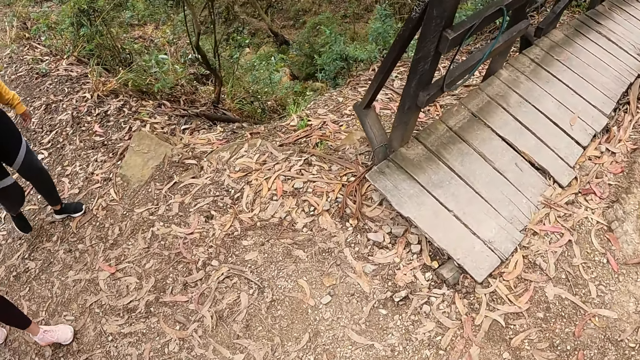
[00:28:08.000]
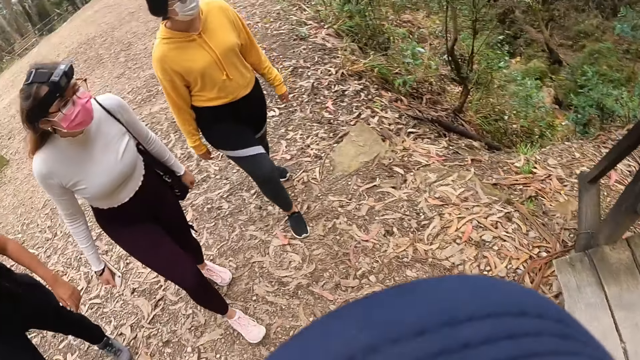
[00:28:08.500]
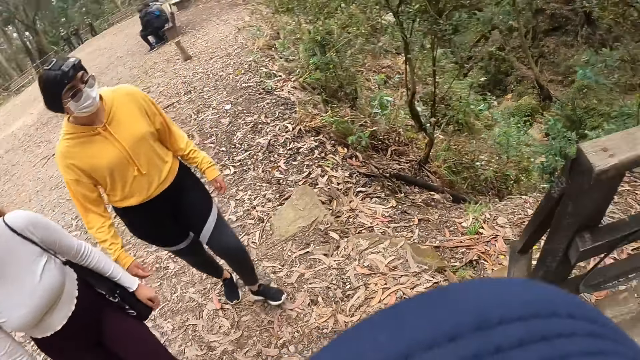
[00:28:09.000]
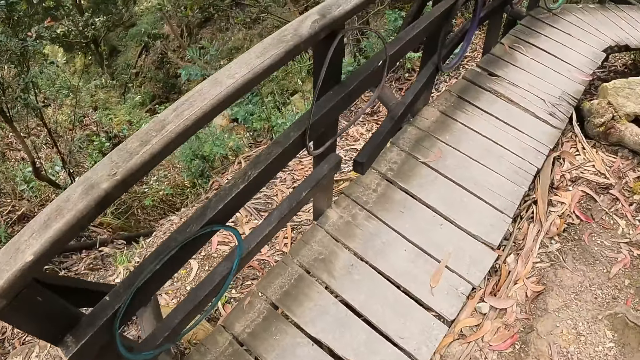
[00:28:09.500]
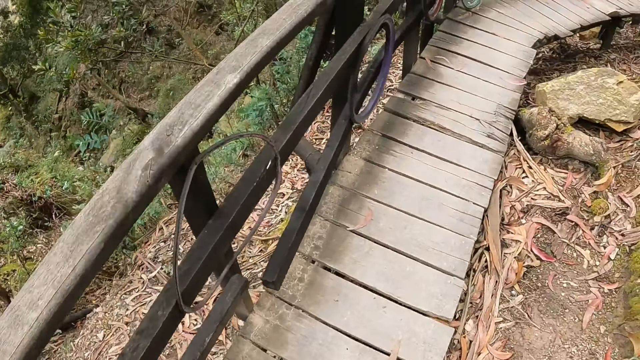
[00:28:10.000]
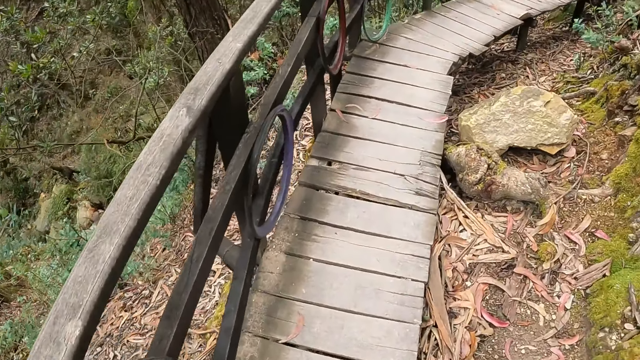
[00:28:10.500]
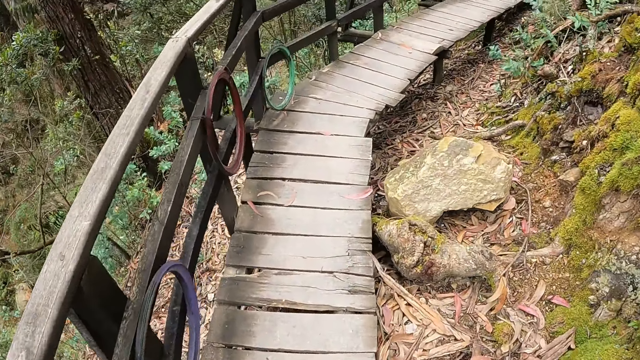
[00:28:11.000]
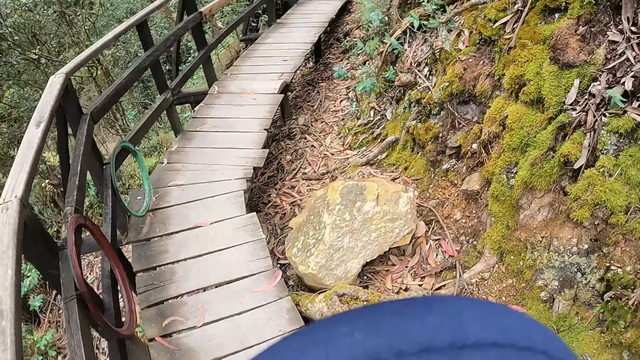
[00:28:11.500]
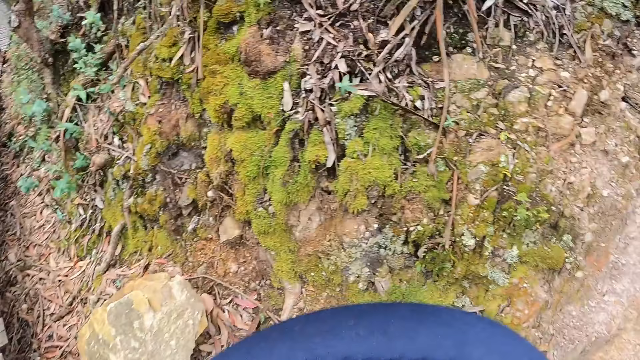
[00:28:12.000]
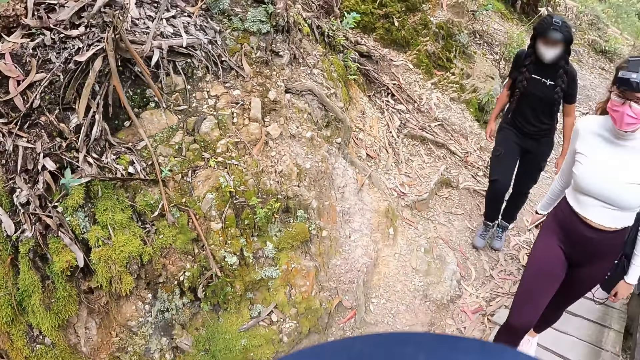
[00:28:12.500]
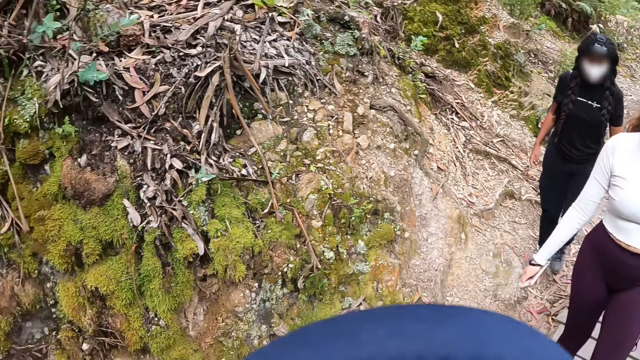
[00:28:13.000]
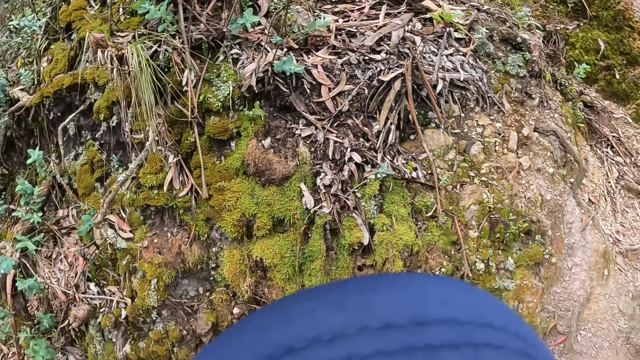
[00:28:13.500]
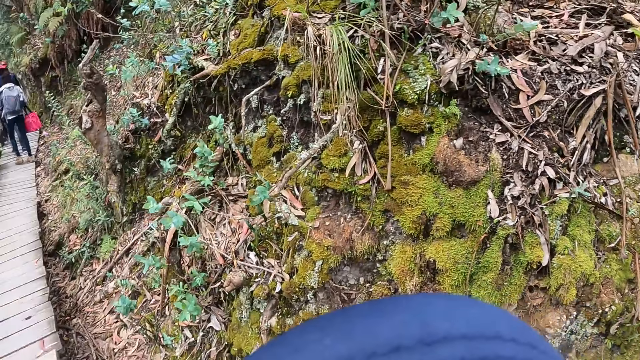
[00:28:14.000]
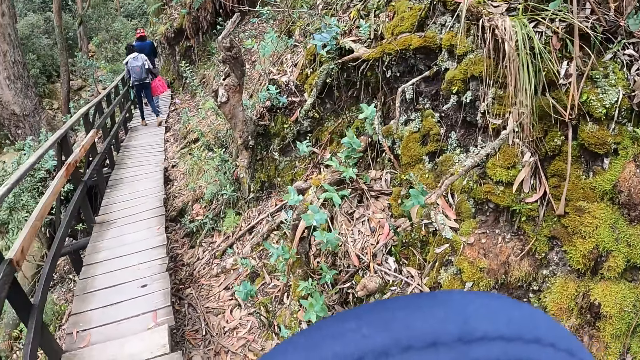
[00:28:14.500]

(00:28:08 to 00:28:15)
The camera wearer walks on a bridge with the group of people.

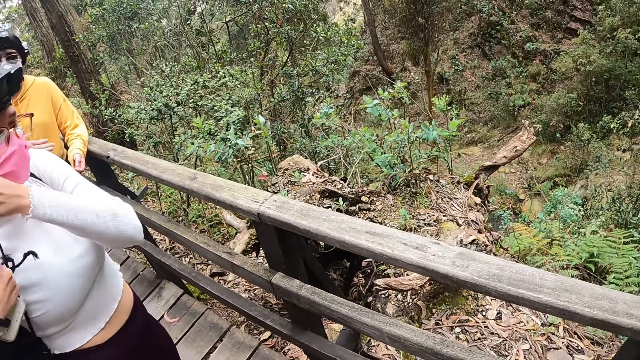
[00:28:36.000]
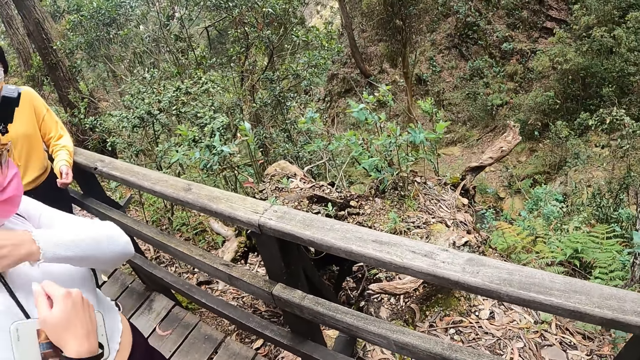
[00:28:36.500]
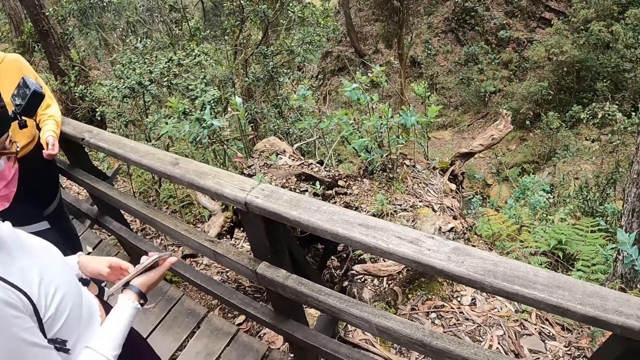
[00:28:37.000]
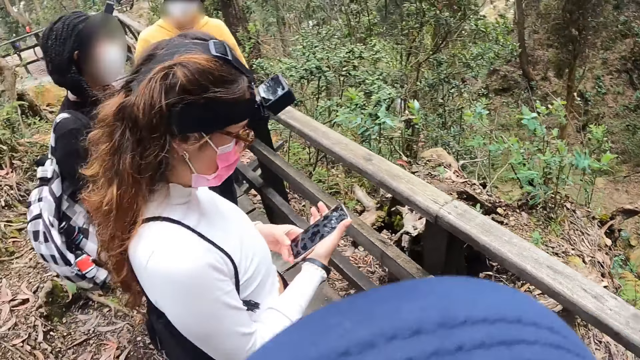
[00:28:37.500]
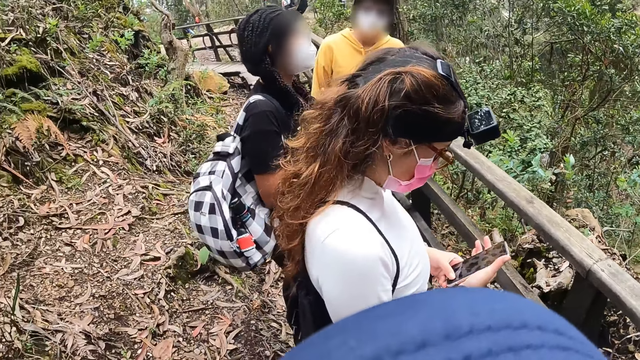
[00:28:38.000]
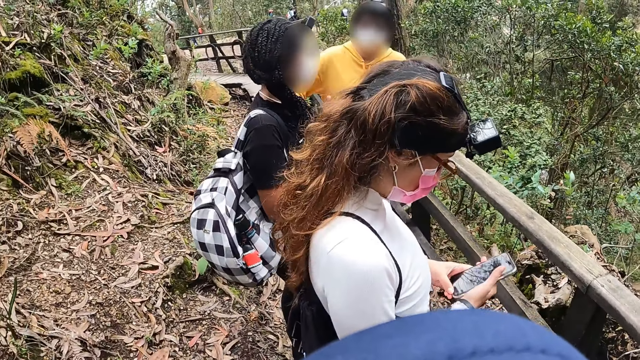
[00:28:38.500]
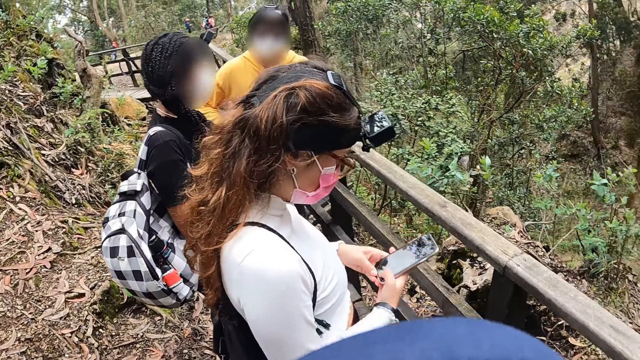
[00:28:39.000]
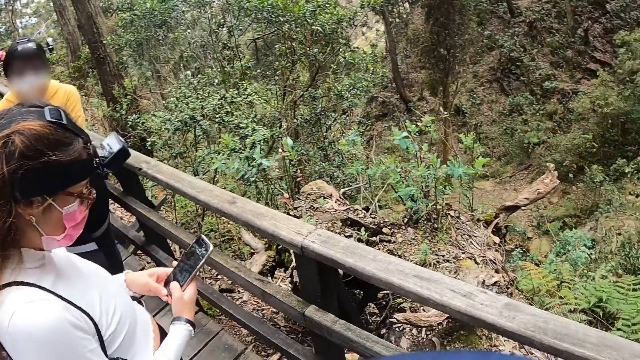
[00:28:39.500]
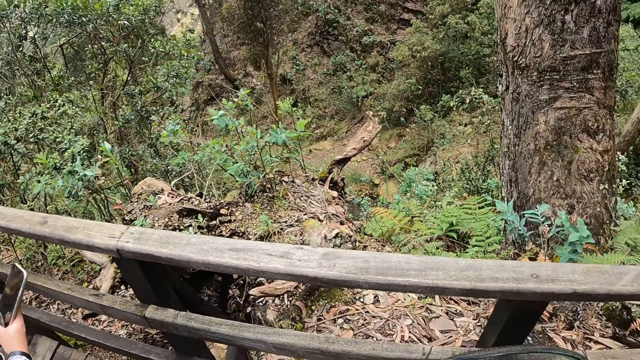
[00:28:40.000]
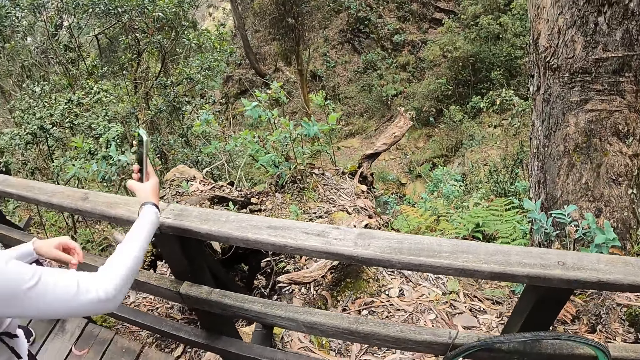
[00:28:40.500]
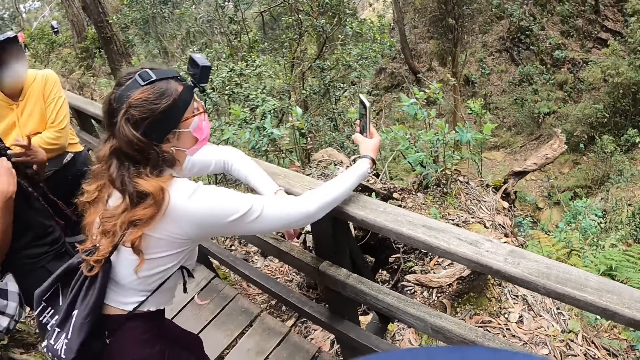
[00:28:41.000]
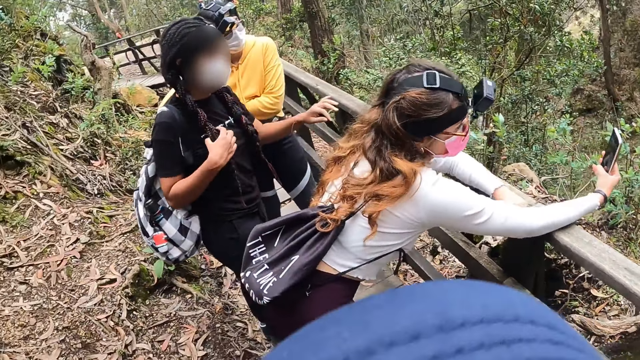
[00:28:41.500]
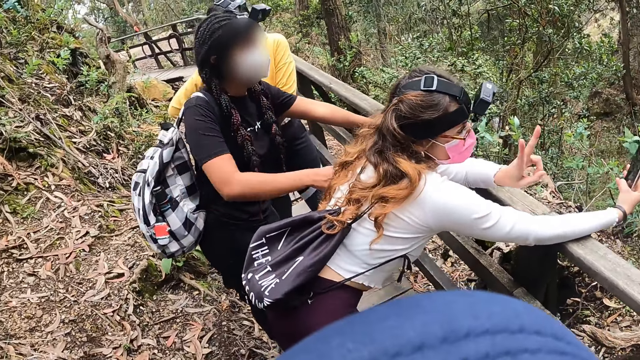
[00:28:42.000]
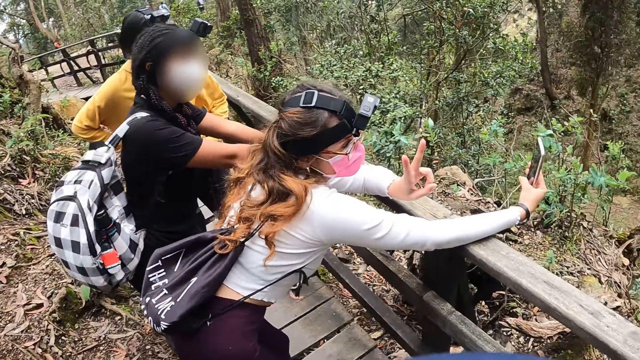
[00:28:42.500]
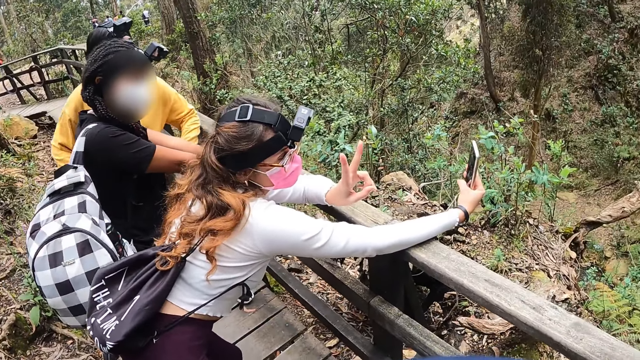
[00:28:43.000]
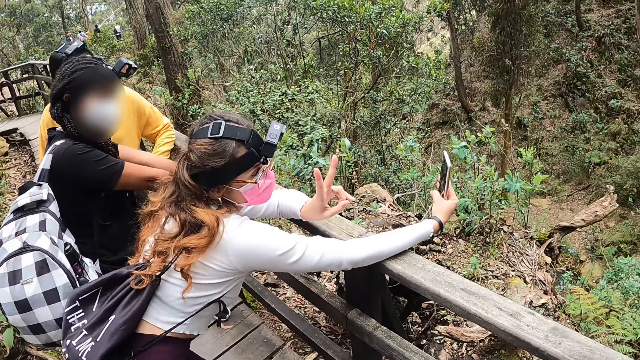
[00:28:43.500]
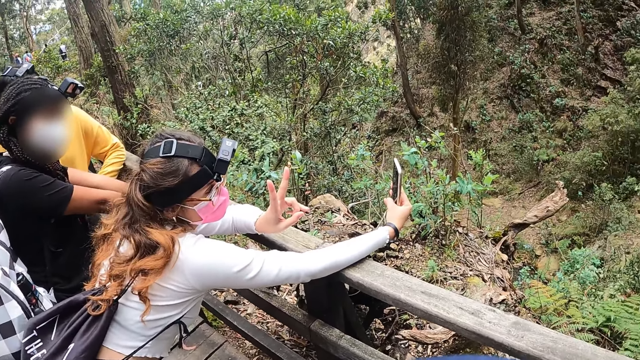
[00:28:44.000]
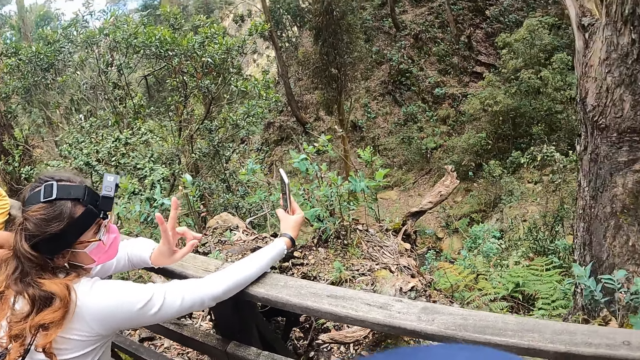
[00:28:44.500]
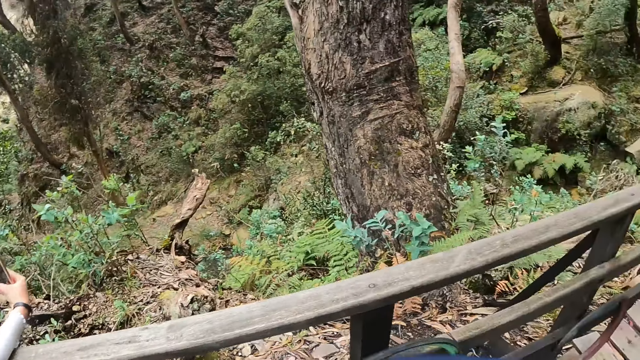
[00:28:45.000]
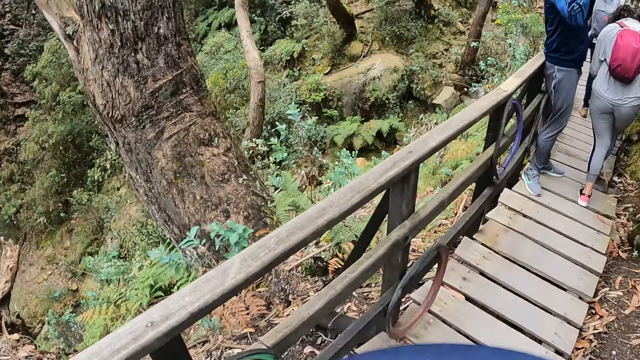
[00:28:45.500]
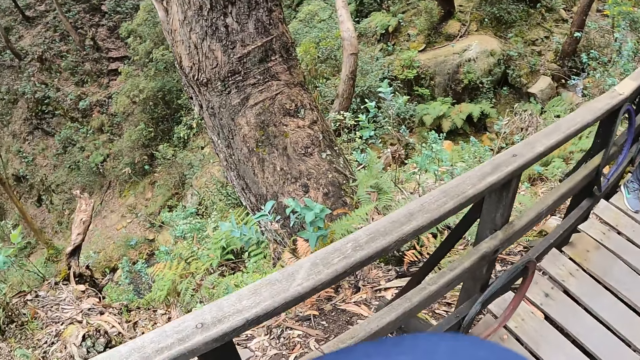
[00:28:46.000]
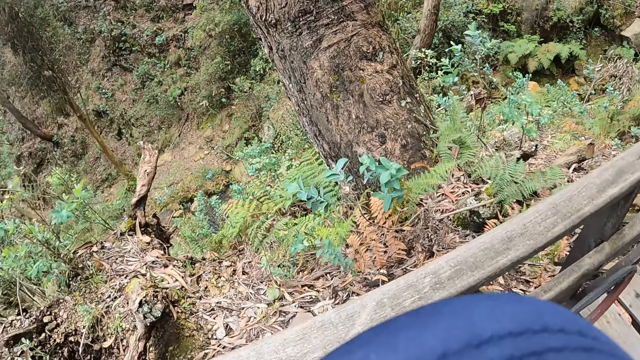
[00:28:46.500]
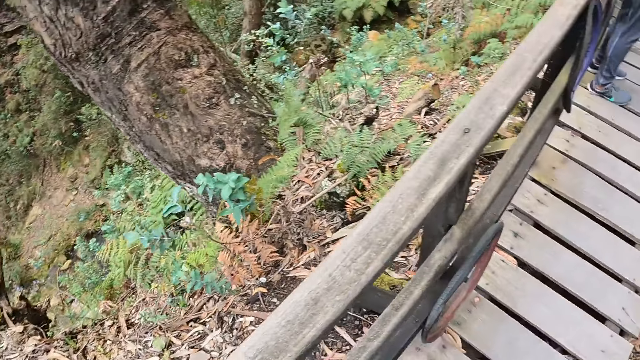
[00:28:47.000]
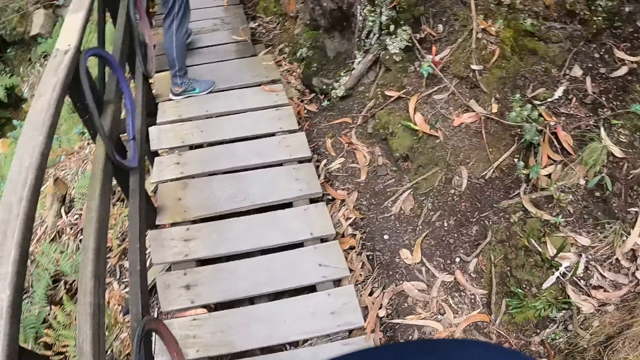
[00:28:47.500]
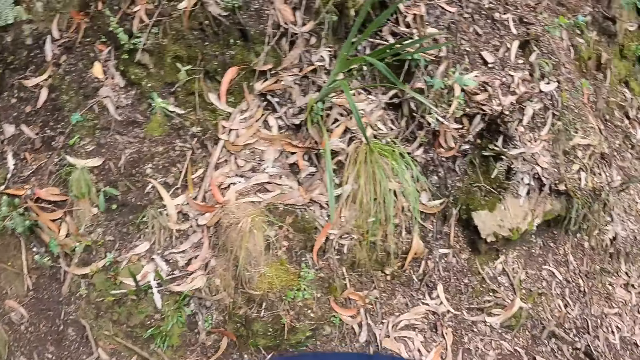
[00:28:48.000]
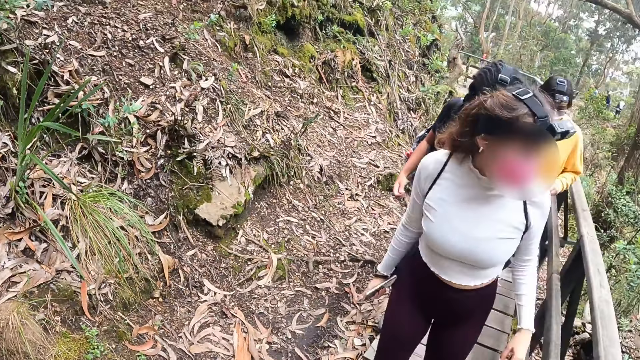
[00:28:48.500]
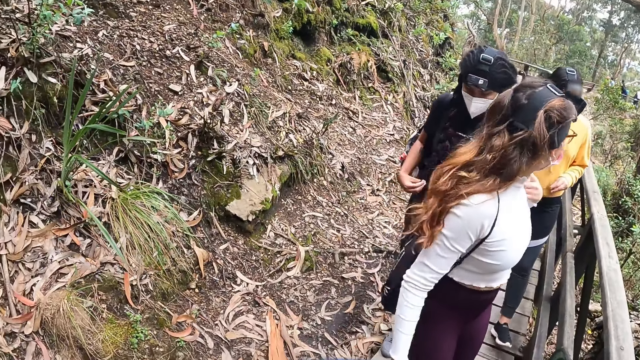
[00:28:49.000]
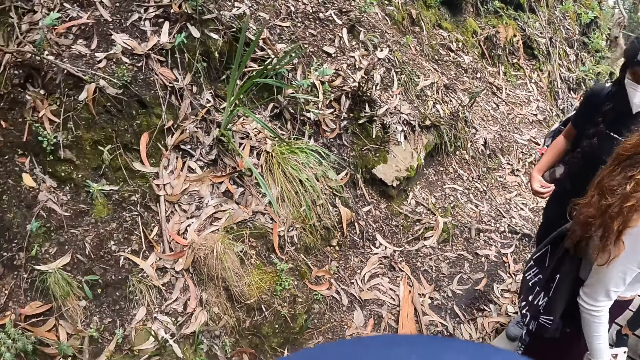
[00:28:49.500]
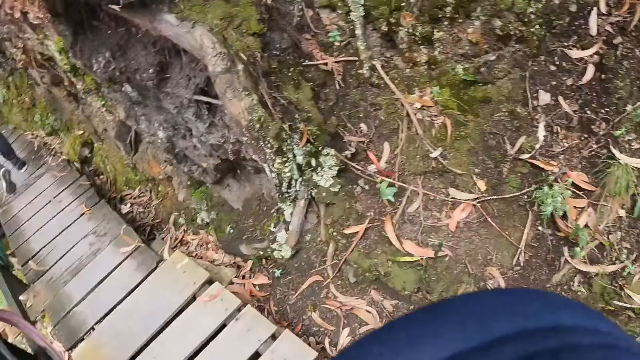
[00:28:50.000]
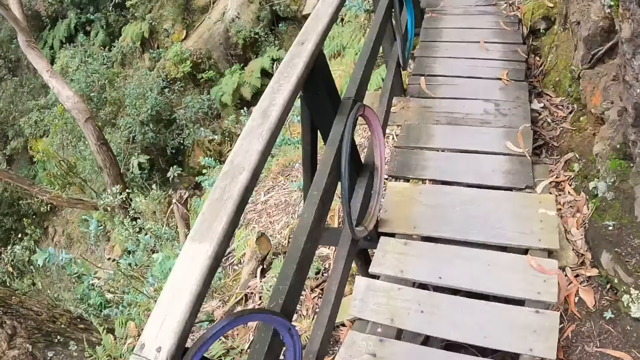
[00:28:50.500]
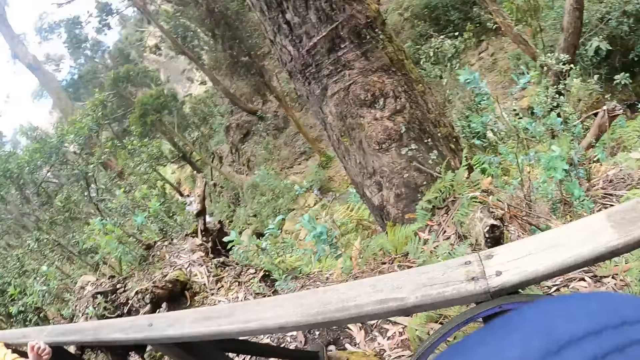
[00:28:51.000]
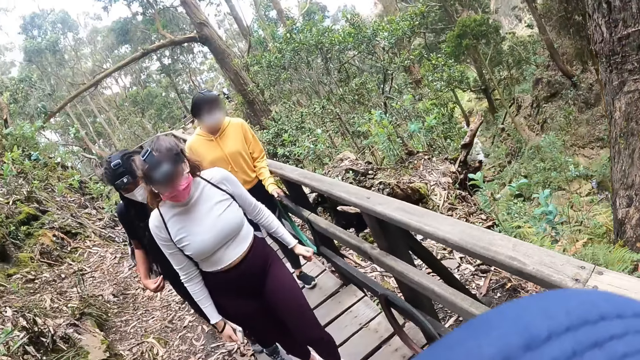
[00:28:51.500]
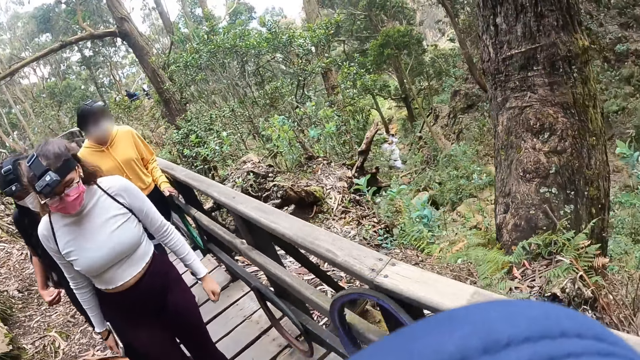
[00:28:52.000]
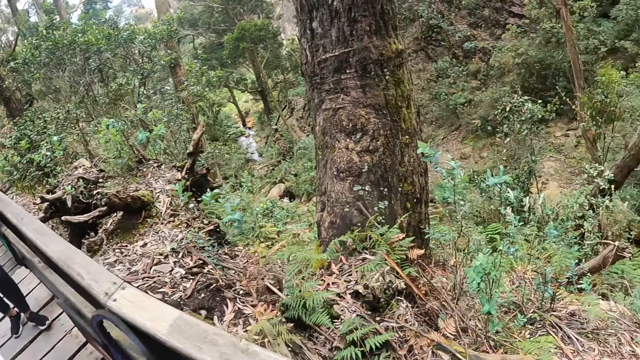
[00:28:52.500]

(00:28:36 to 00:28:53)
A woman operates a mobile phone with both hands. The woman operates the mobile phone with her right hand. The camera wearer walks on the bridge with the group of people.
